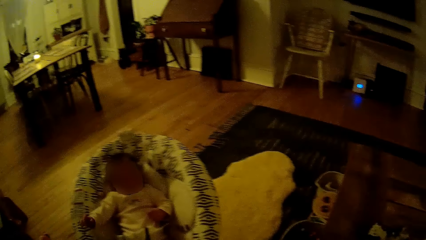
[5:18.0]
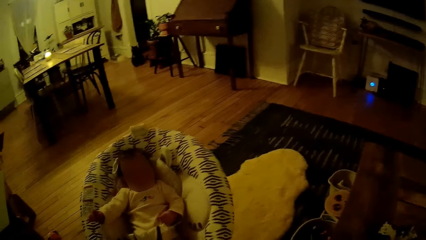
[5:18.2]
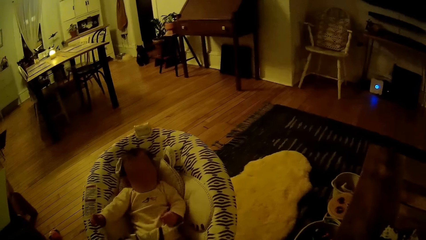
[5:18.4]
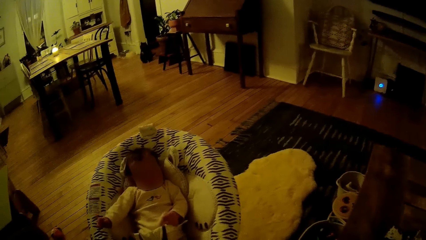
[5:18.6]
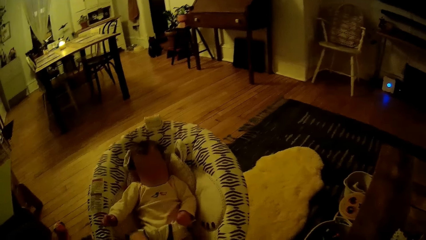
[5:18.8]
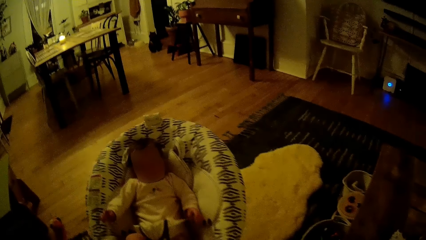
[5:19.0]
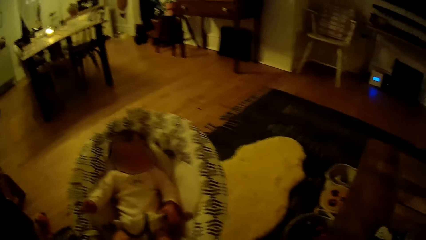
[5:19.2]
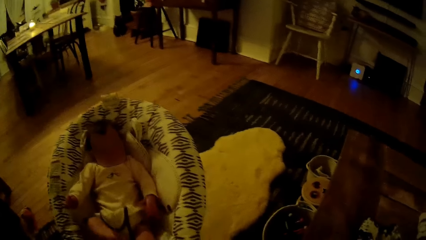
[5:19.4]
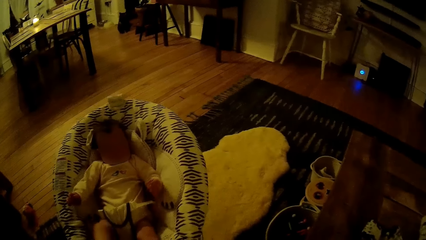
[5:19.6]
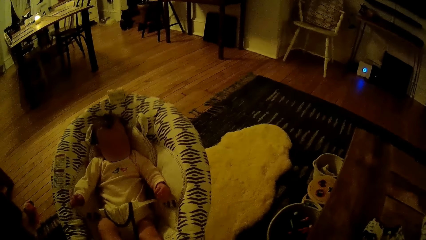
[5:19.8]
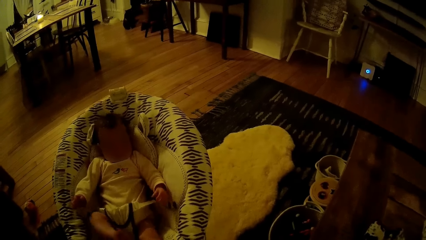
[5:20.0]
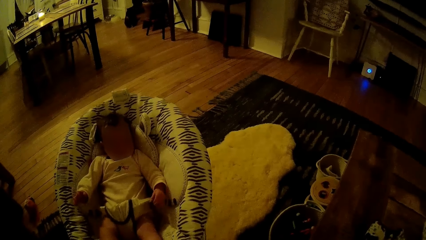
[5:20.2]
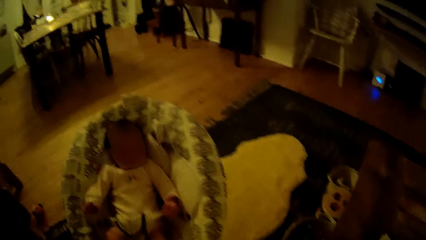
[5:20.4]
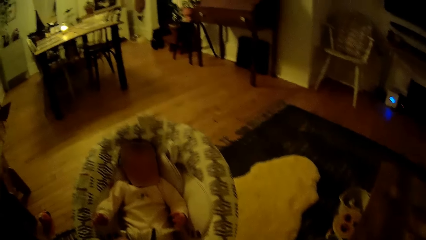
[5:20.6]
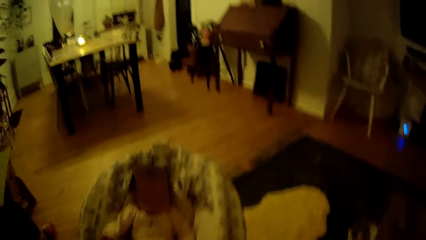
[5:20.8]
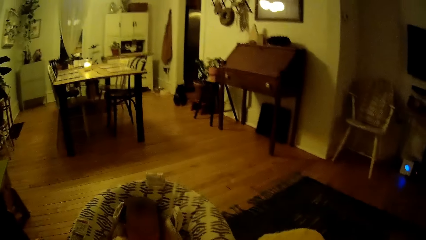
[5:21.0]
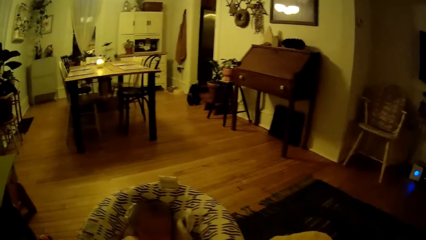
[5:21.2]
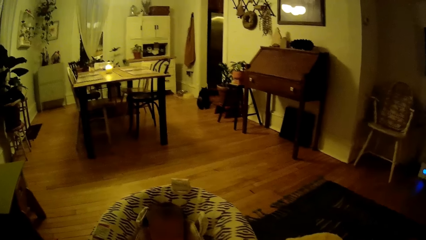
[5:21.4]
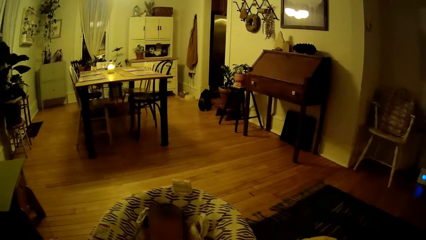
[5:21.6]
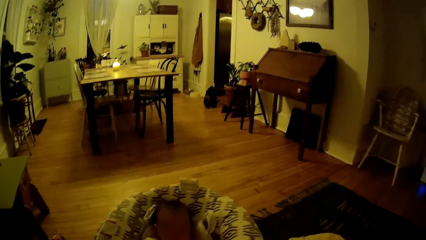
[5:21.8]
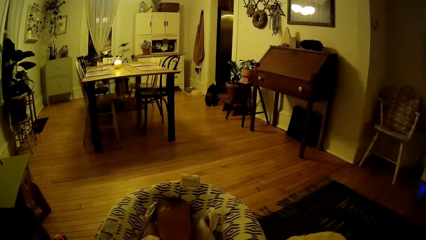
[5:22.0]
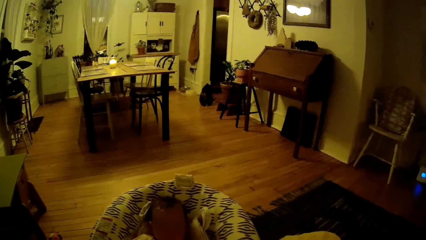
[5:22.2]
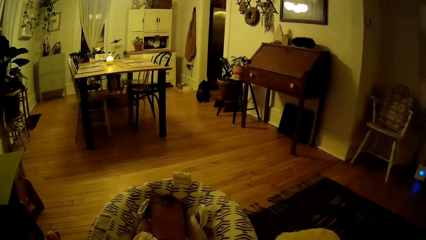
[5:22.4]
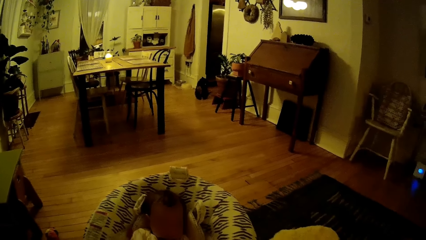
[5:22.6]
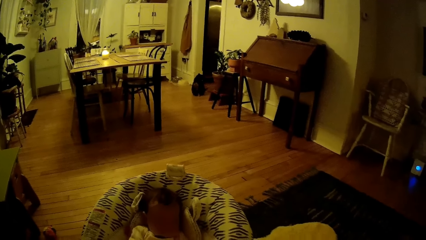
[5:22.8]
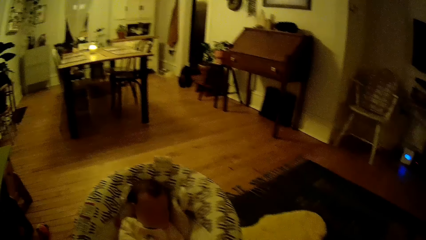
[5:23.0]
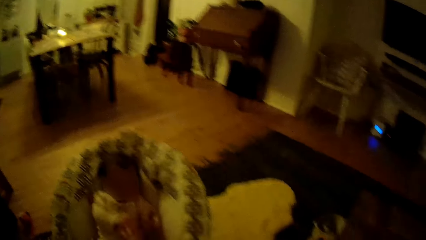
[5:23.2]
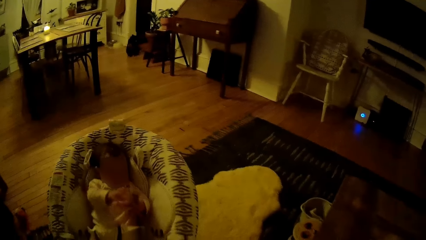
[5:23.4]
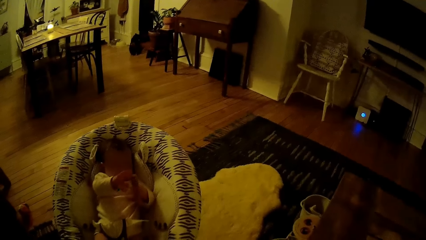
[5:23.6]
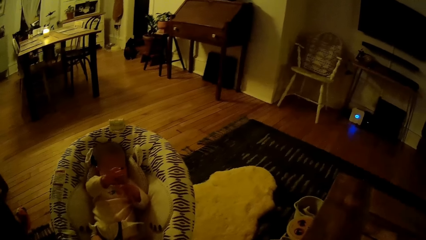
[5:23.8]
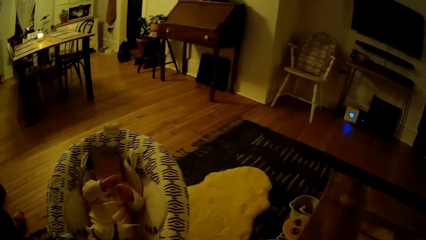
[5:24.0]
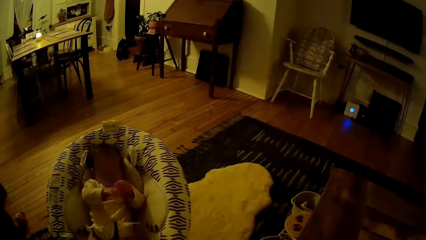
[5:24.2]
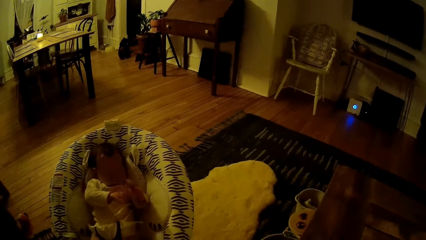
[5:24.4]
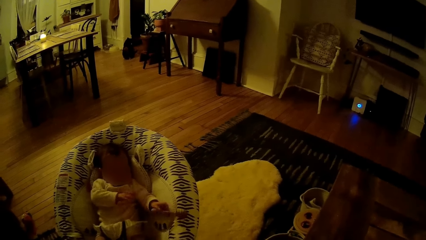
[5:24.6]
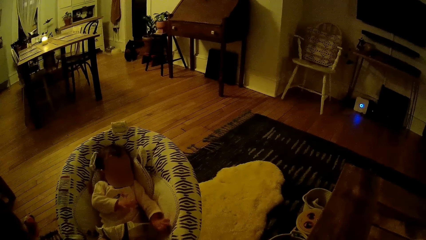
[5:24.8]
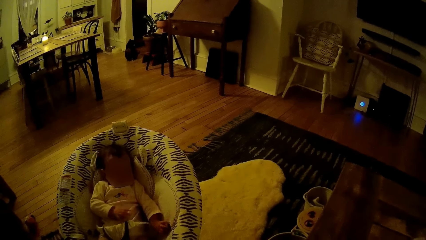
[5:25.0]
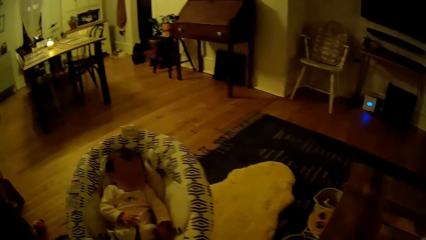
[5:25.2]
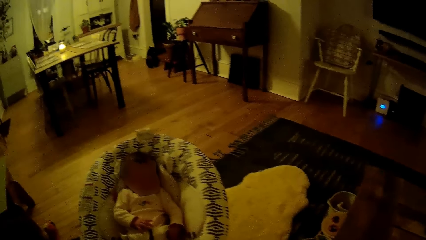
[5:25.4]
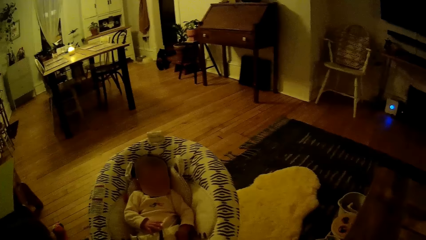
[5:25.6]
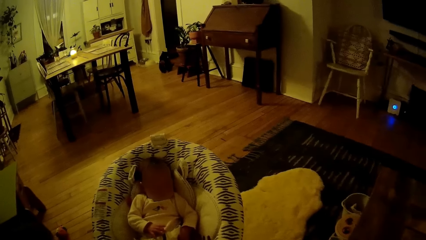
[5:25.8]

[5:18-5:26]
The camera wearer looks at the baby.

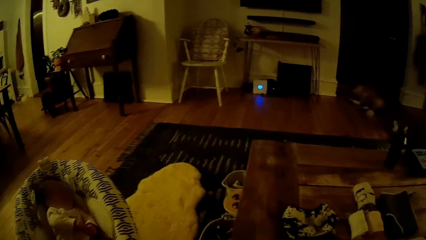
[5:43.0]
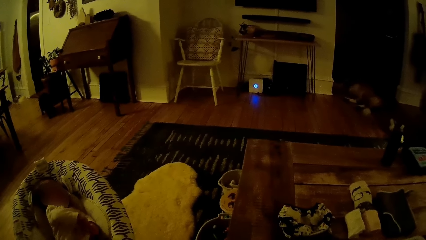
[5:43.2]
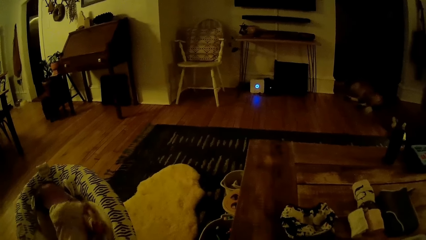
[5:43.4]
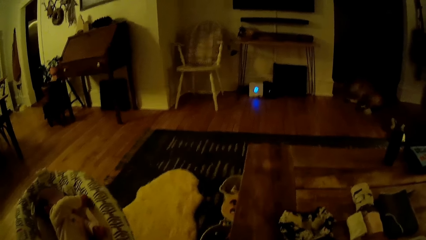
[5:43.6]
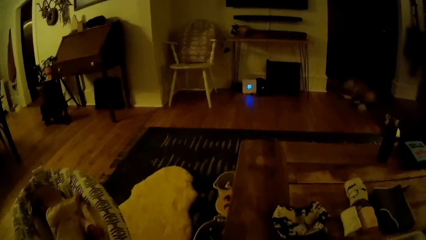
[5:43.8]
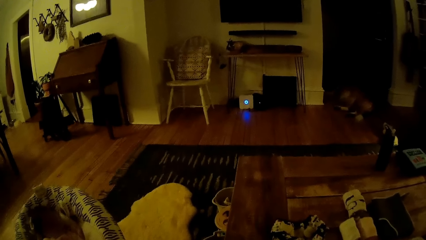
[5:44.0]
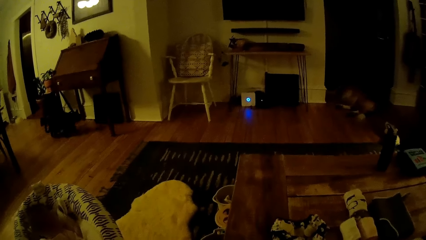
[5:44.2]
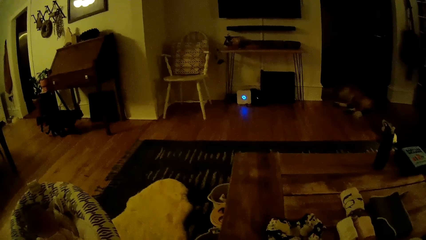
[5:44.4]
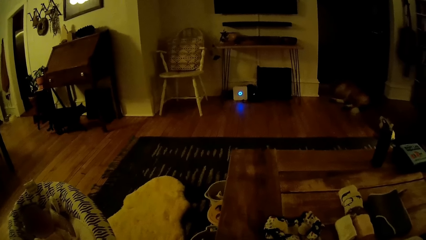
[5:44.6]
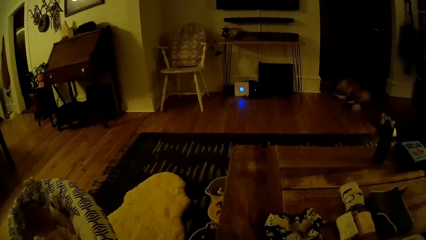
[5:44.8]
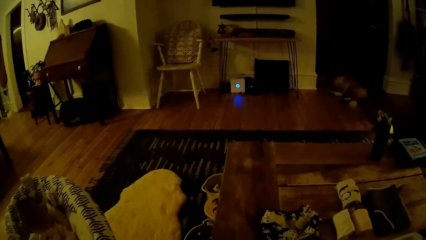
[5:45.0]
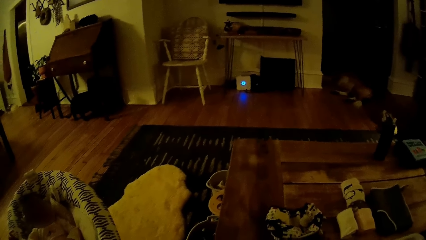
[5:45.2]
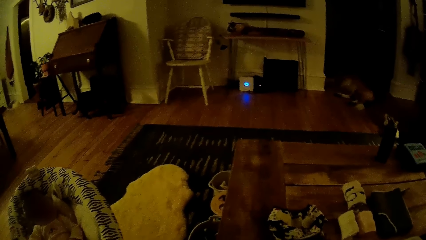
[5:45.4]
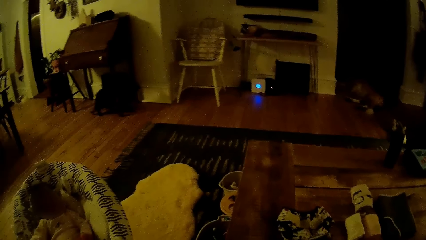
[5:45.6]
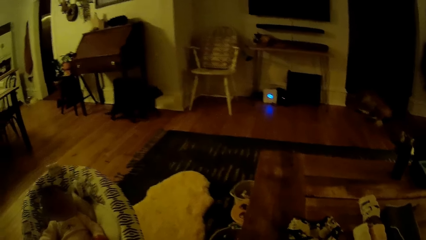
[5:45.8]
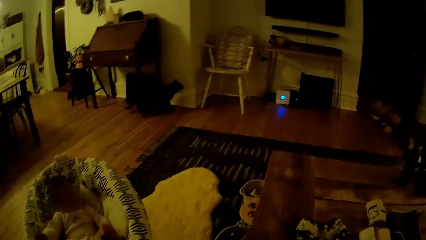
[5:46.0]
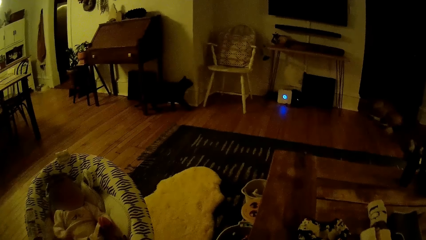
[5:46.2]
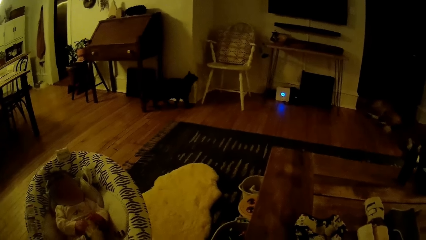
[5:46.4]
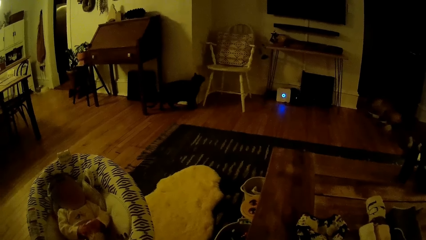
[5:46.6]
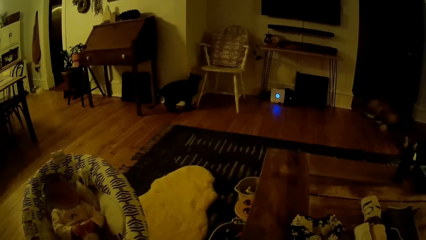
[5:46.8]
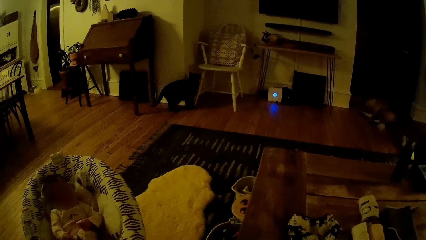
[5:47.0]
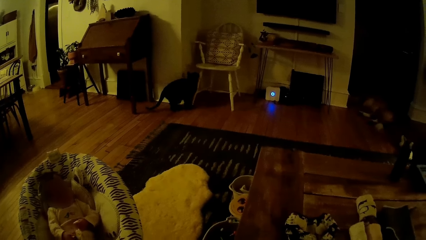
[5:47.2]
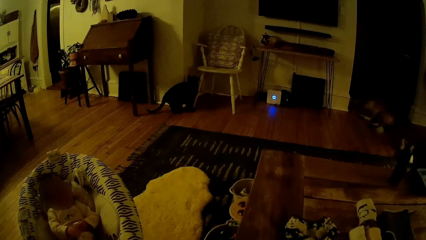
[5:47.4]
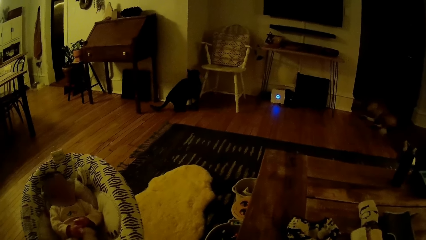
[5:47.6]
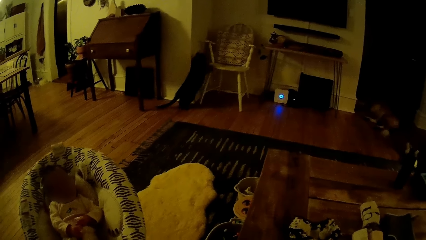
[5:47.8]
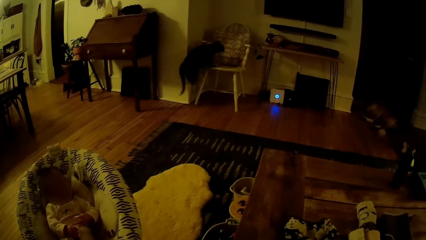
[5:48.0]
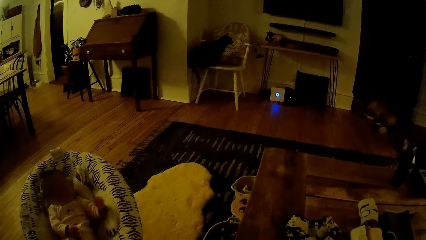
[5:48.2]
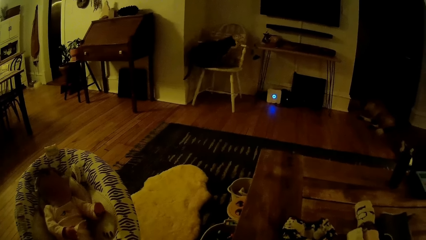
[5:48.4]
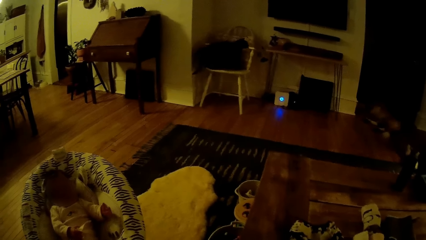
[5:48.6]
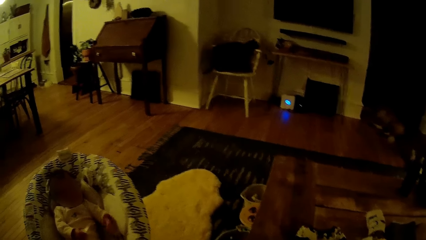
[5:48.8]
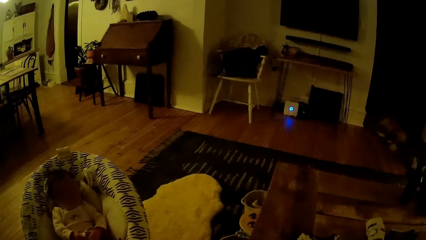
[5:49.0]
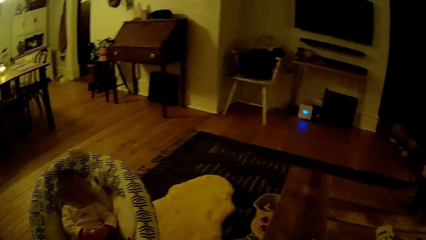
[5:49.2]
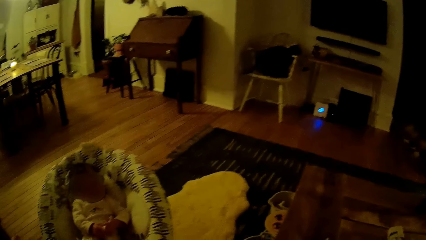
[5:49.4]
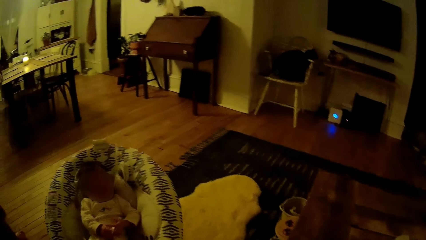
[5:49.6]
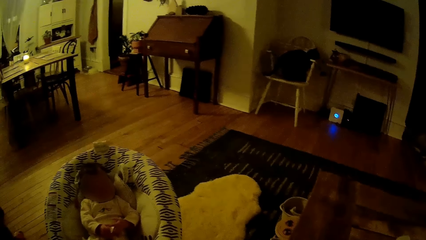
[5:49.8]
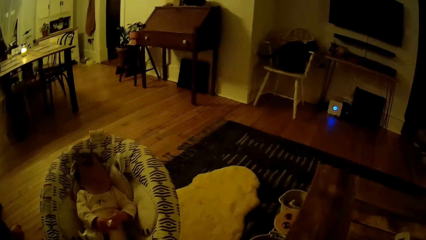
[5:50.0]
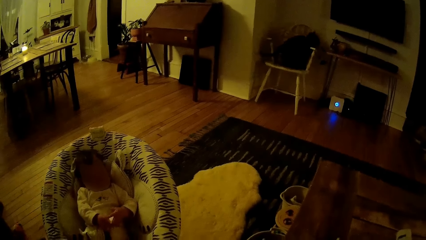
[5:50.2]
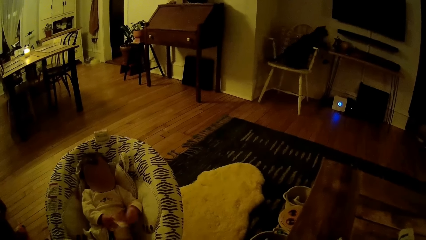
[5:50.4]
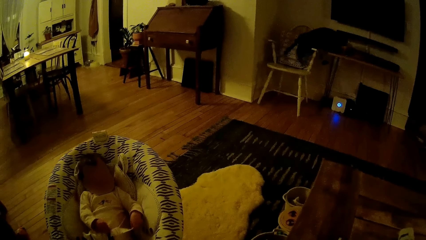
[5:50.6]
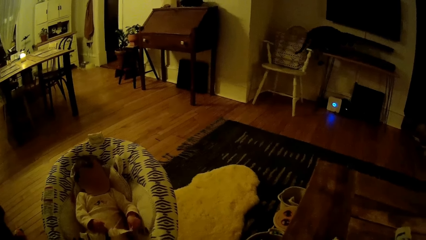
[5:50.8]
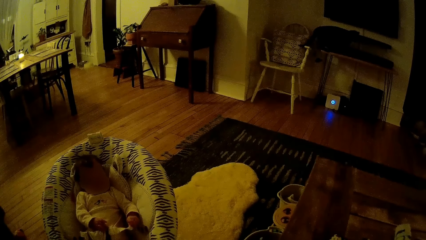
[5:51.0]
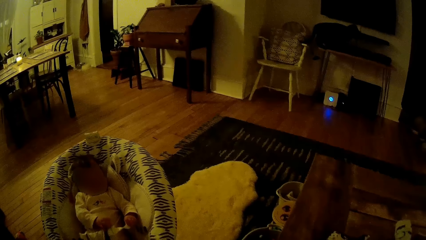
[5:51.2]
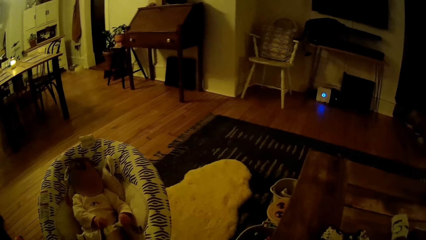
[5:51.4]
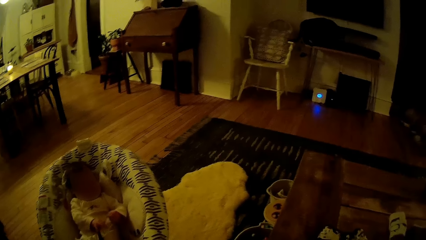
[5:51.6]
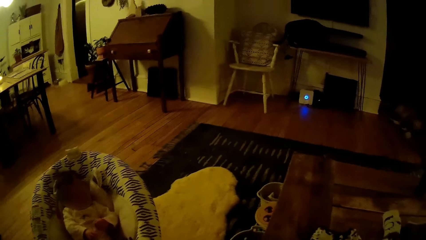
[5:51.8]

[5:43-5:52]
A cat walks past the camera wearer. The cat climbs on a chair. The cat climbs on a TV set.
